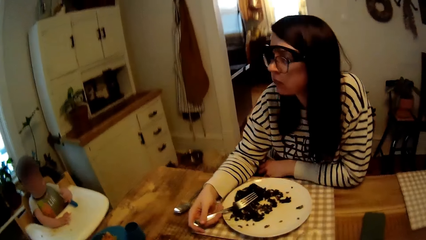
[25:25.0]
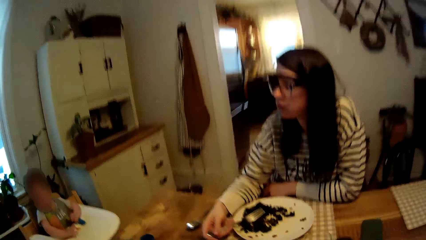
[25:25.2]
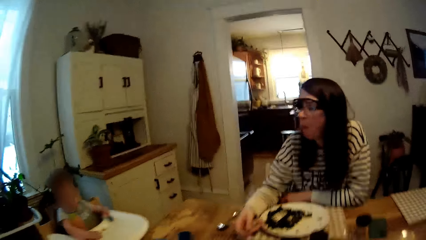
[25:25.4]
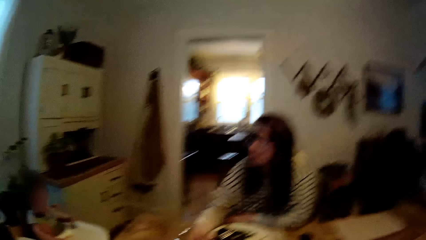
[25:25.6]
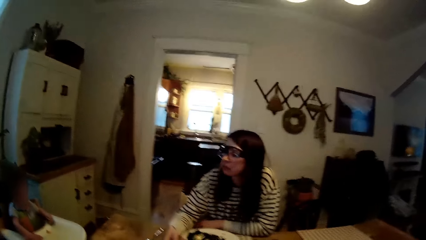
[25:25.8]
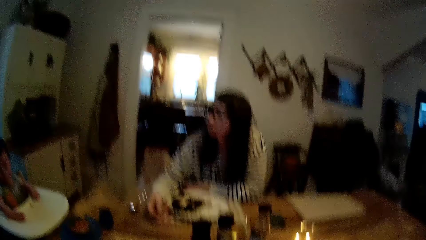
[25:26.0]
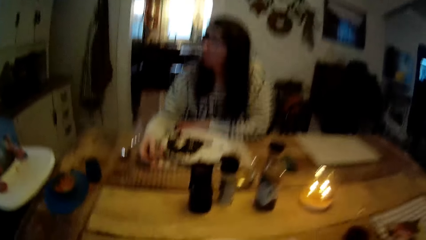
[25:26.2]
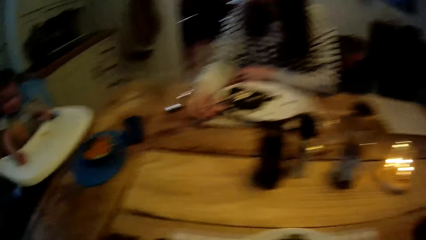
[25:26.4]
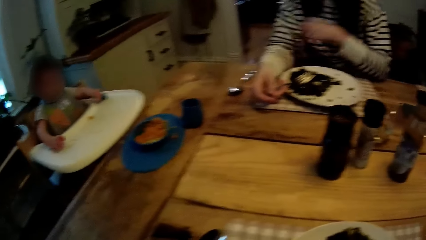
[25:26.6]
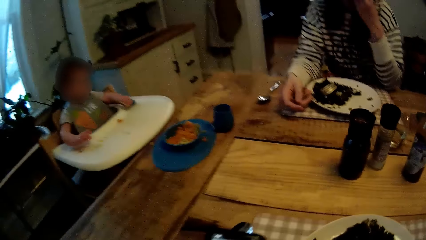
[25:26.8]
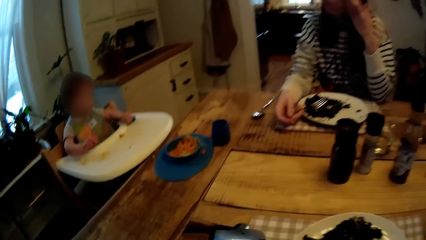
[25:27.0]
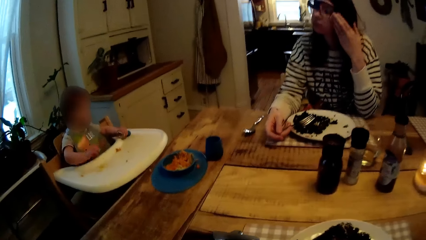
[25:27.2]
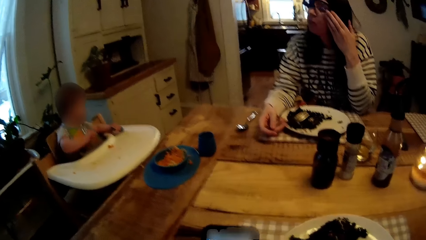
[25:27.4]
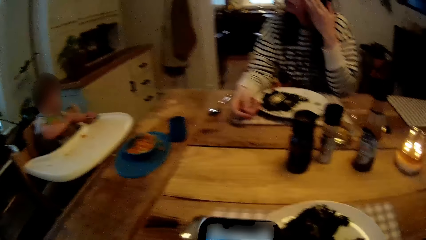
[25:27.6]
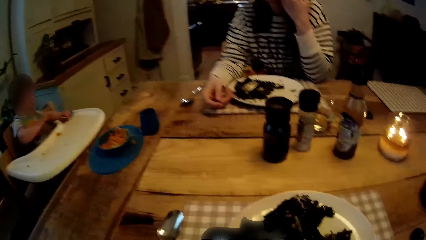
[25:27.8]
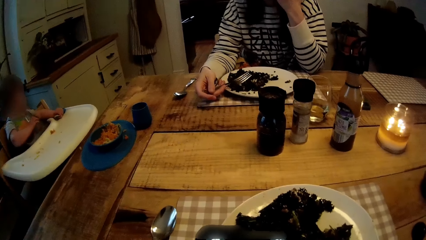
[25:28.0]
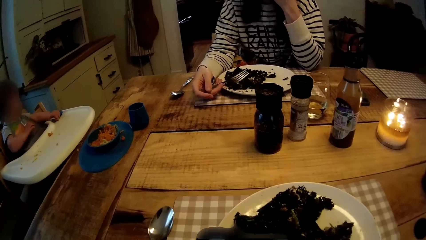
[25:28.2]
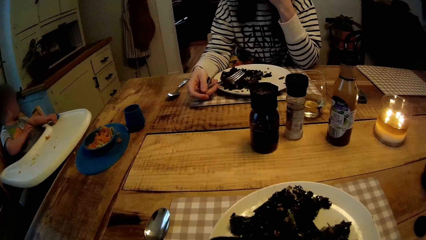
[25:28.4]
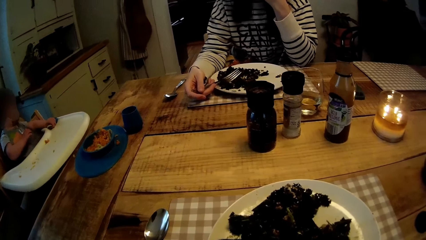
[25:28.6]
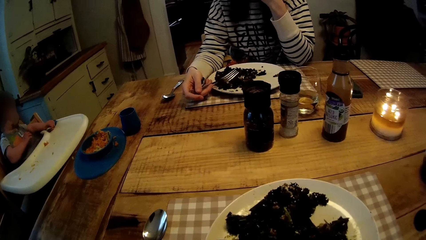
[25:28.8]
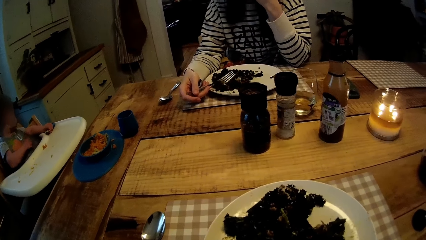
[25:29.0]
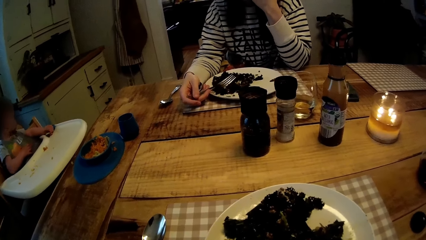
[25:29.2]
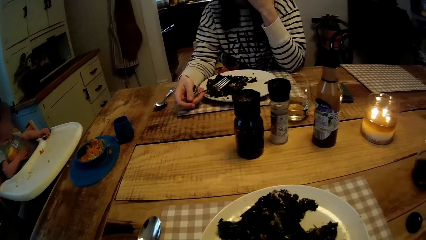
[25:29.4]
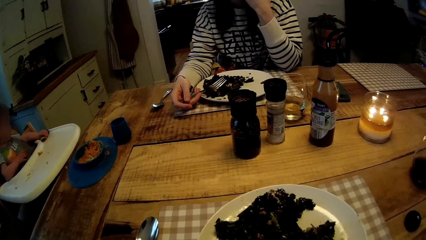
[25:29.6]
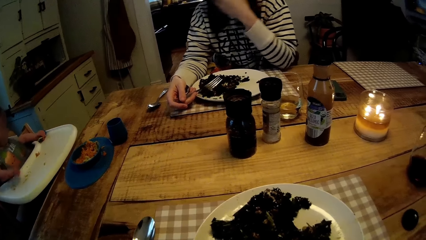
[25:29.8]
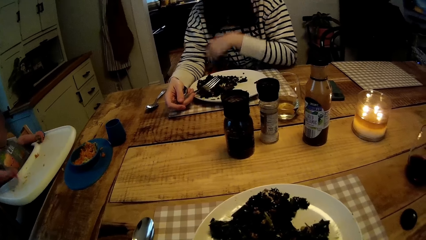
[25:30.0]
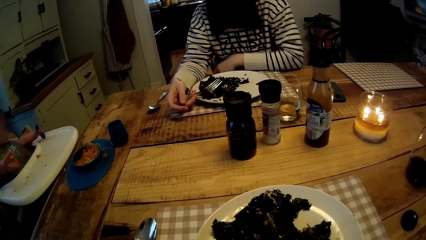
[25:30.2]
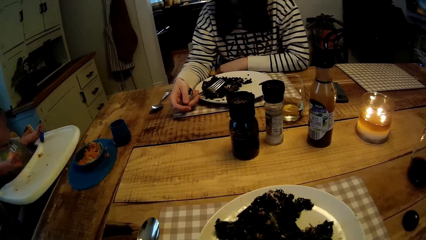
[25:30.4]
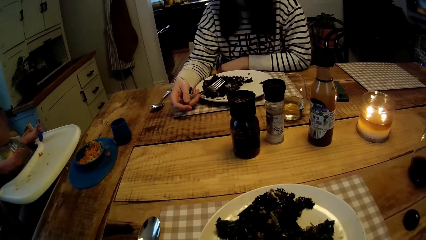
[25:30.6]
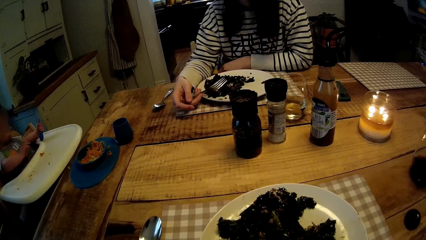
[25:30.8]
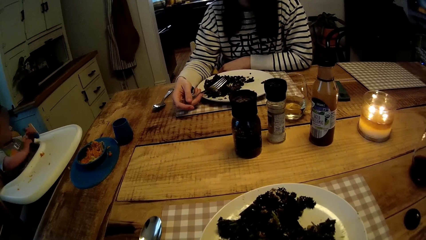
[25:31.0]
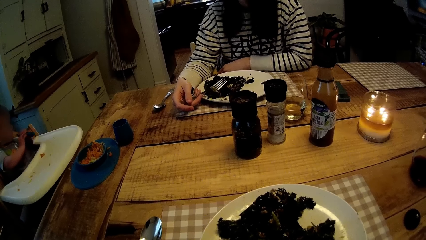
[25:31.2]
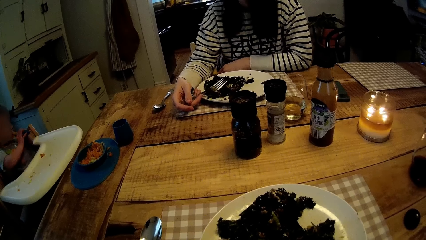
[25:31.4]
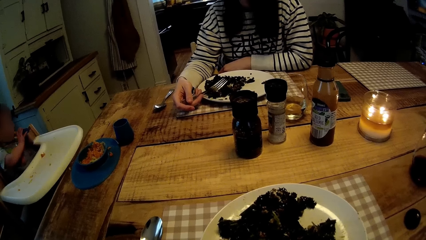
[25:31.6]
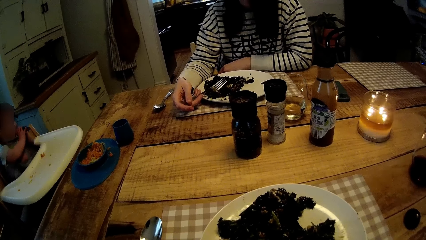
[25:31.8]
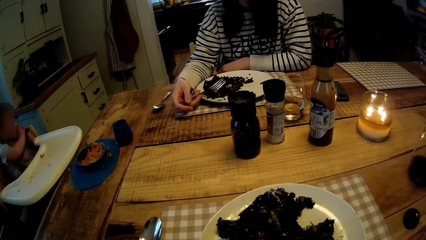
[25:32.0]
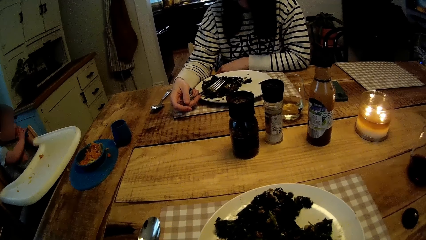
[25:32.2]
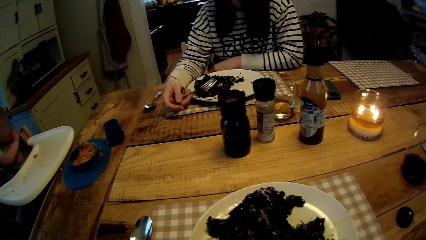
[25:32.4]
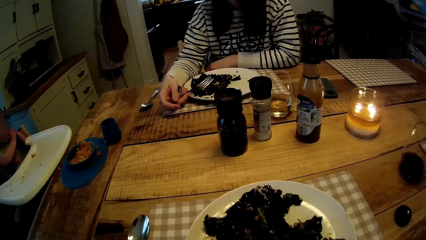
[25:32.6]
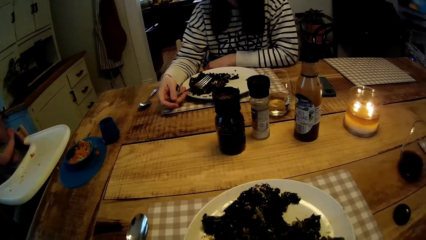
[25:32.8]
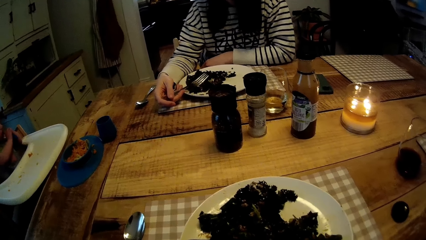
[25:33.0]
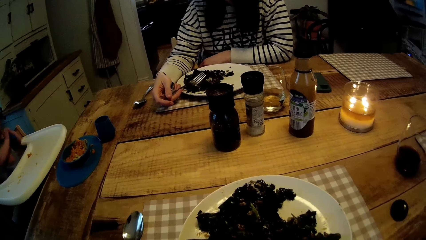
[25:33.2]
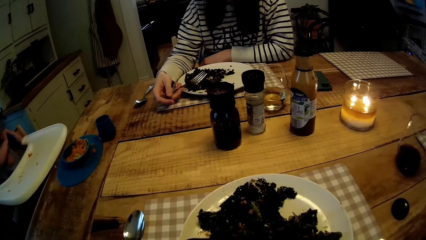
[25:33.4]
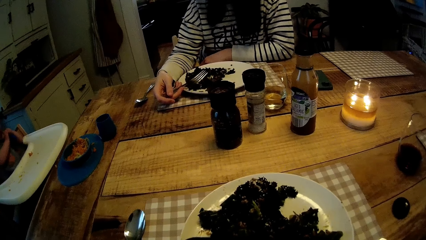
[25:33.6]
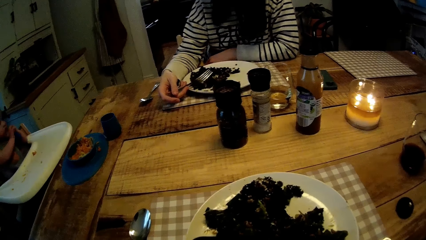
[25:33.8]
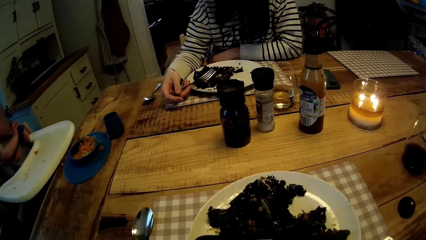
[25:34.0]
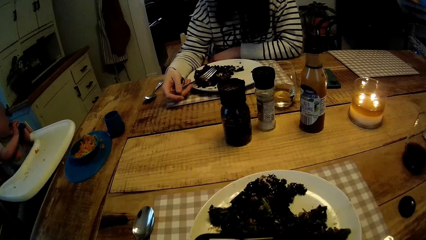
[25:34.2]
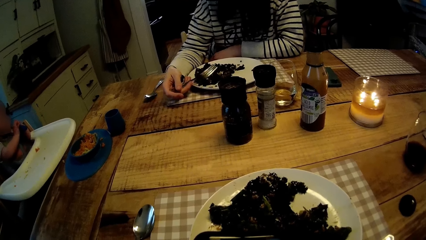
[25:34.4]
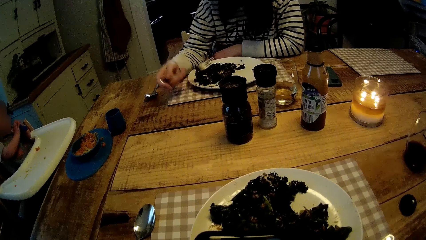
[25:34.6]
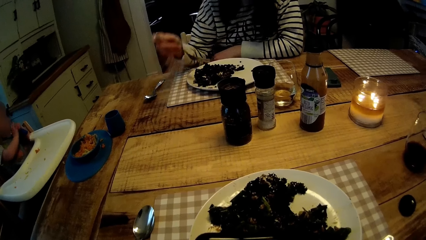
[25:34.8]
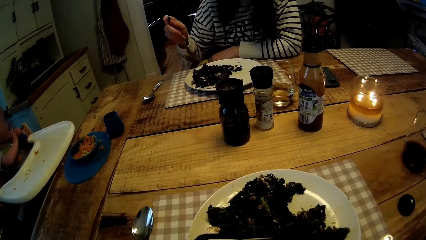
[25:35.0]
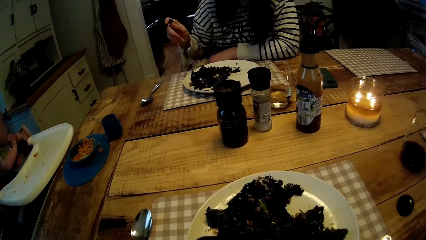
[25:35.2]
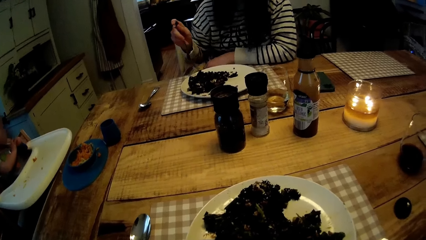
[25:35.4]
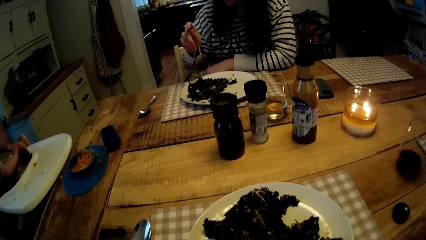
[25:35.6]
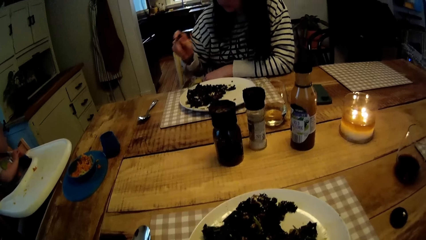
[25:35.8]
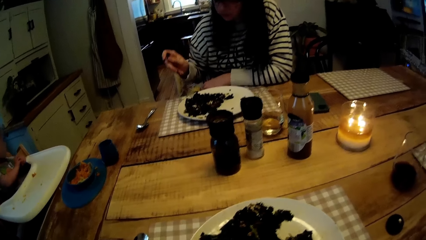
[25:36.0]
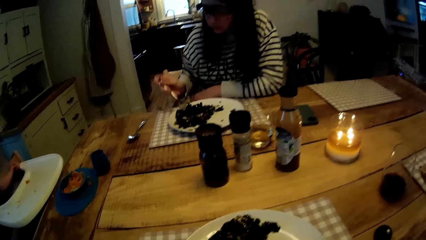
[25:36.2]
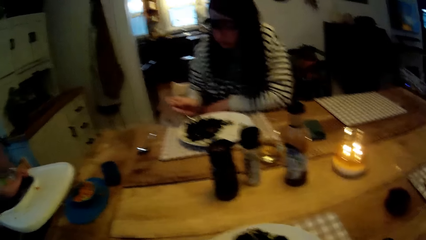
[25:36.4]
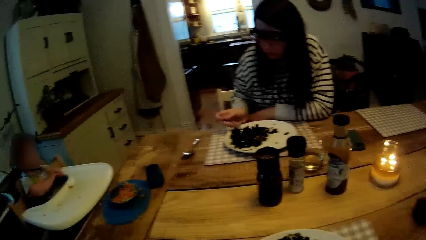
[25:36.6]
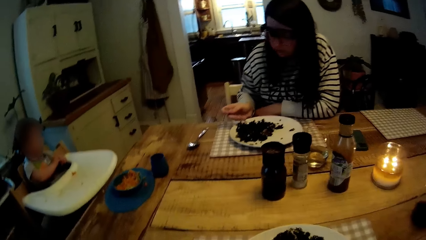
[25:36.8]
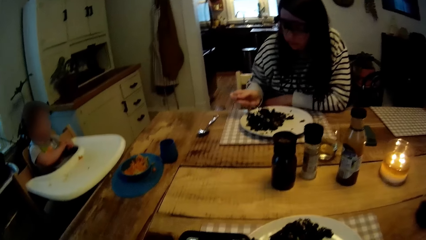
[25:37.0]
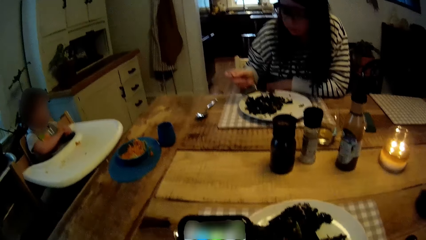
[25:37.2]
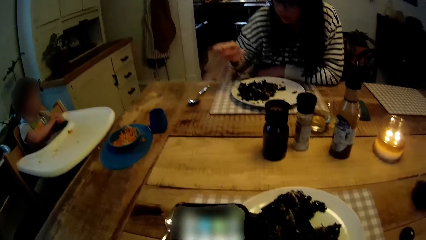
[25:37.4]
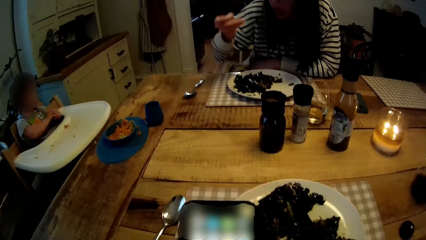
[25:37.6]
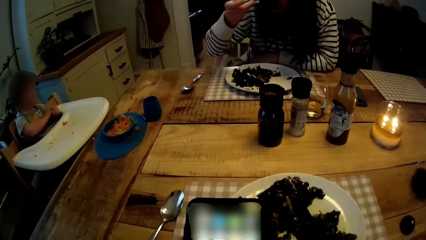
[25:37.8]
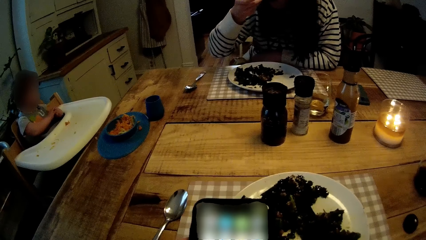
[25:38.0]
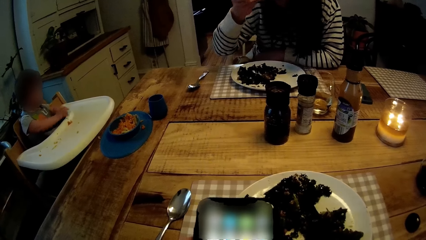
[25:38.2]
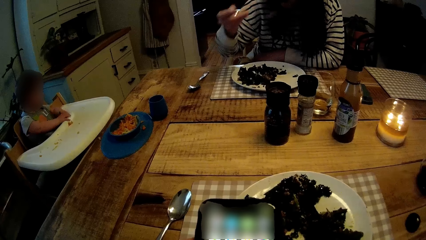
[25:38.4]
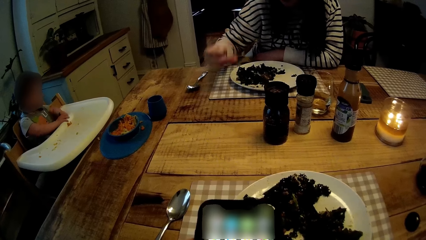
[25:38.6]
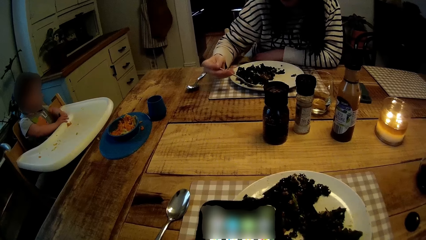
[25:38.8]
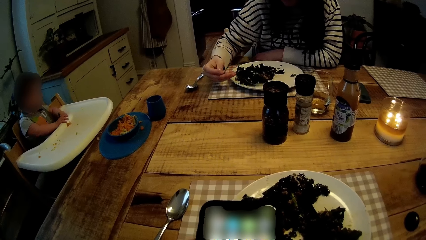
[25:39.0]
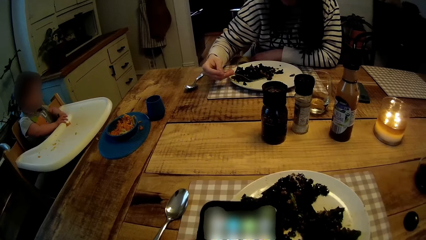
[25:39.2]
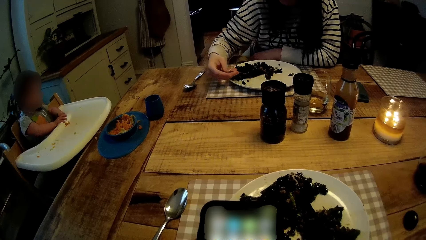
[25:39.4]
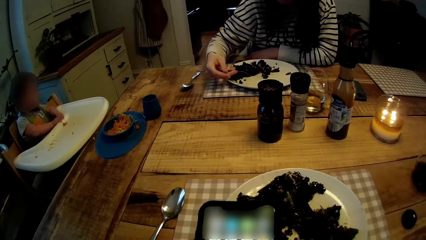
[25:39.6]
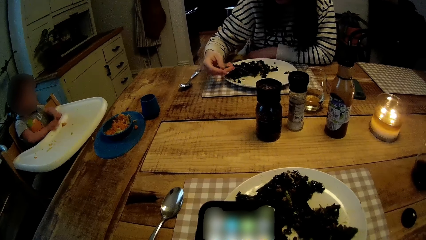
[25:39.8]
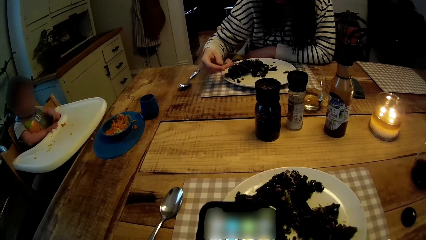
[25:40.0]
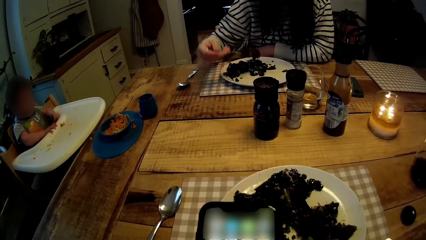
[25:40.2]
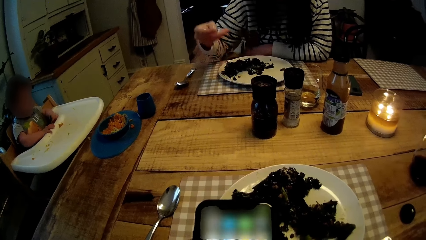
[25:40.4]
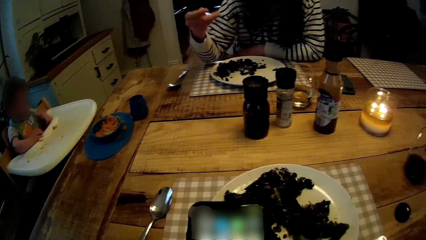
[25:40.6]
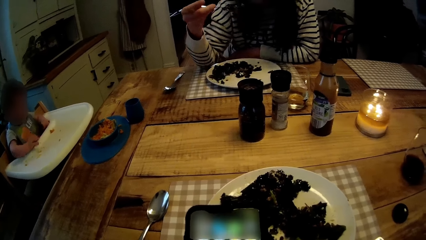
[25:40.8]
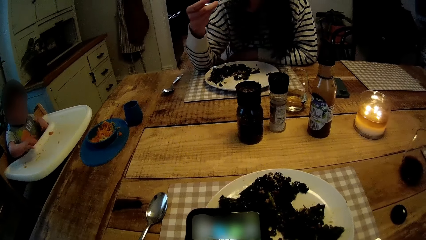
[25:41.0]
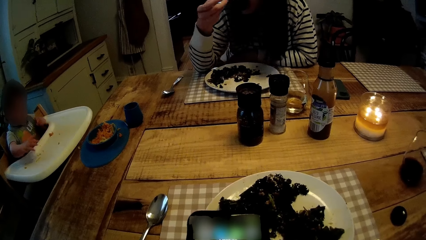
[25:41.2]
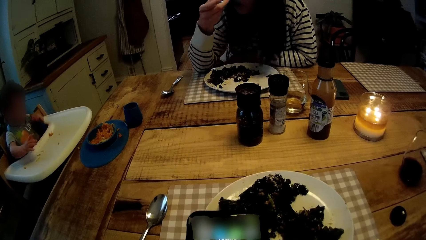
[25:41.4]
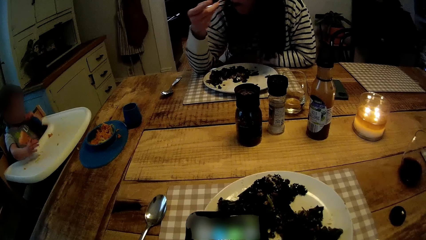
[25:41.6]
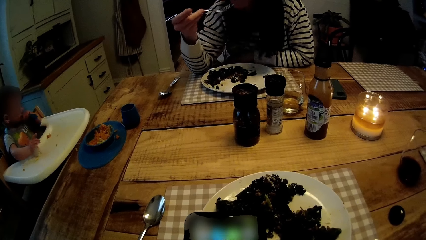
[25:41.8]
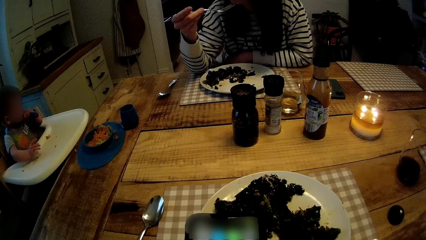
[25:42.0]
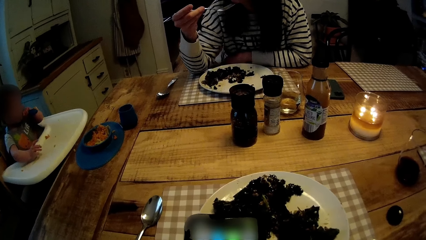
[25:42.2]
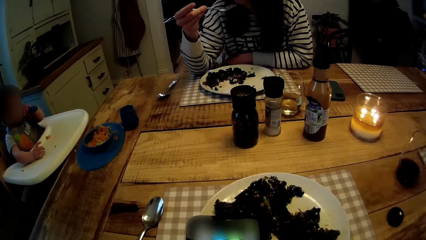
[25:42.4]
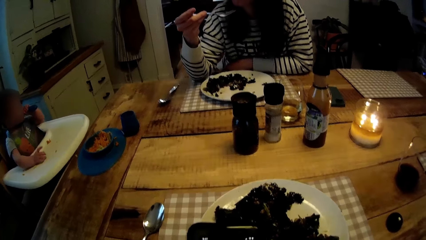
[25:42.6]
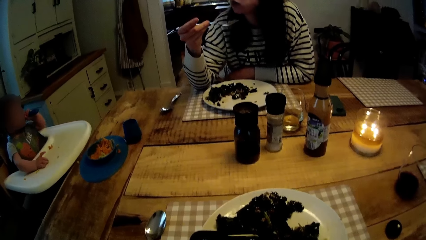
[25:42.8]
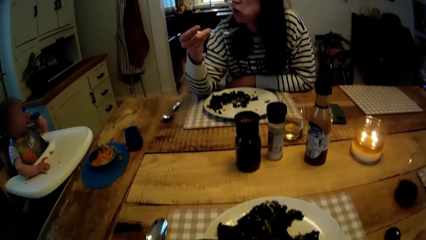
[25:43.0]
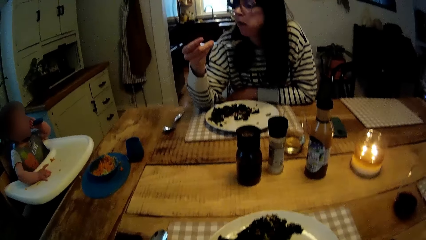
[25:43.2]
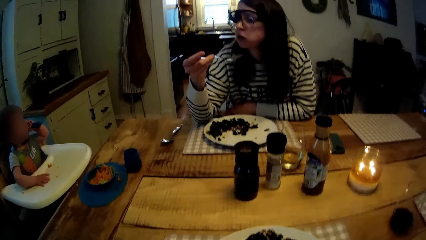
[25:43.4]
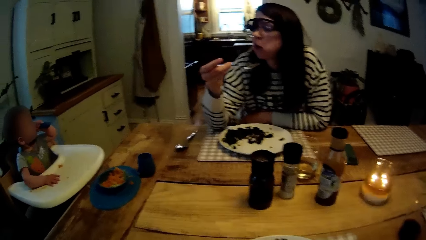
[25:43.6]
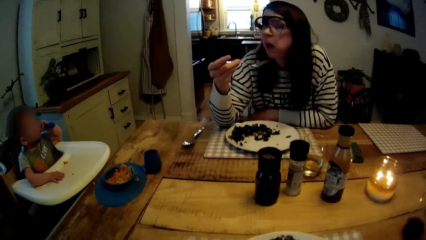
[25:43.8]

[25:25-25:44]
The camera wearer sits and adjusts his position. He picks up the phone with his right hand from the table. A woman shifts the glasses on her face with her left hand. The camera wearer operates his phone. He stares at the dining table. The woman raises the fork in her right hand from the plate. The camera wearer operates his phone. He stares at the dining table. The woman picks food from the plate with the fork in her right hand. The camera wearer operates his phone. The woman puts food in the mouth with the fork in her right hand. The woman picks food from the plate with the fork in her right hand. The woman puts food in the mouth with the fork in her right hand. A baby puts the spoon in the mouth with his right hand. The camera wearer talks to the woman.
